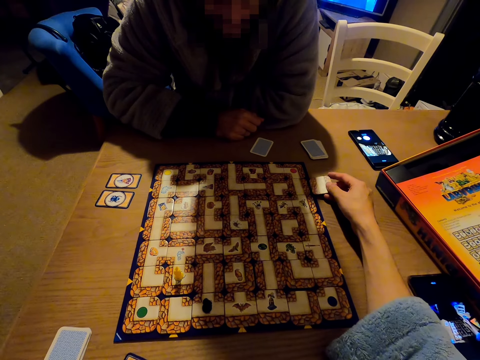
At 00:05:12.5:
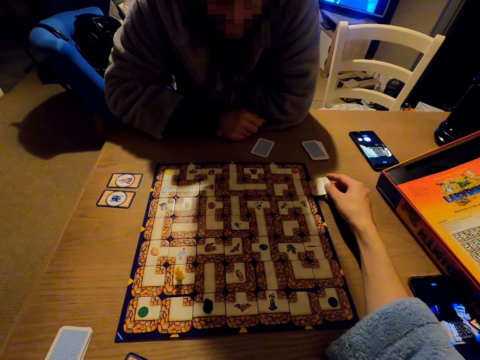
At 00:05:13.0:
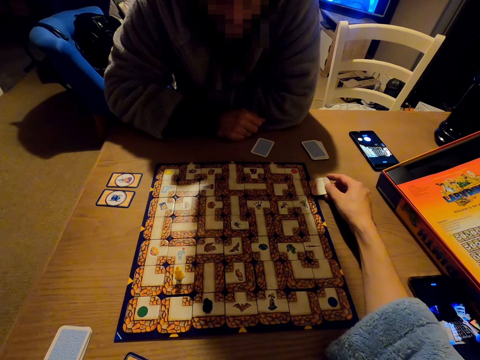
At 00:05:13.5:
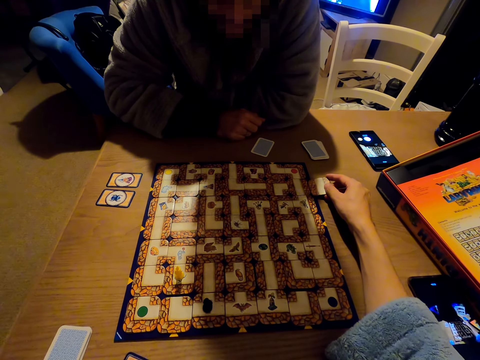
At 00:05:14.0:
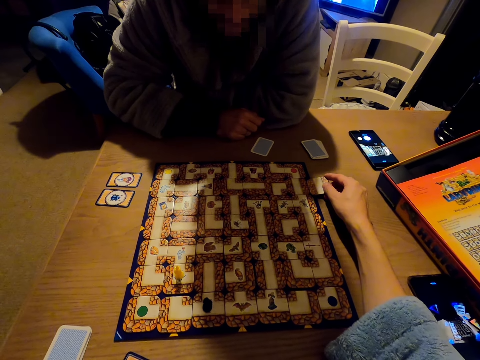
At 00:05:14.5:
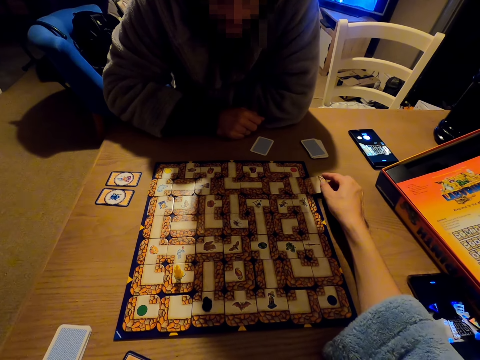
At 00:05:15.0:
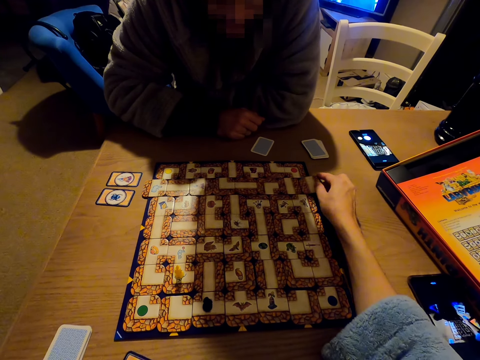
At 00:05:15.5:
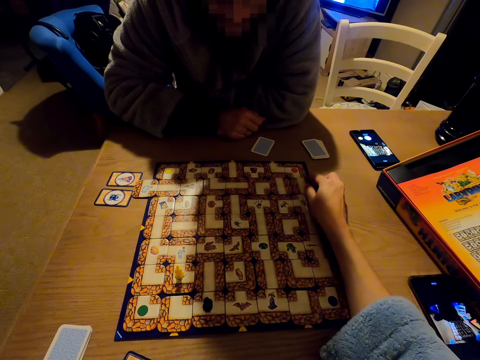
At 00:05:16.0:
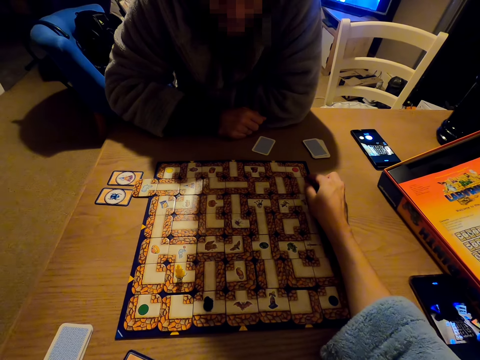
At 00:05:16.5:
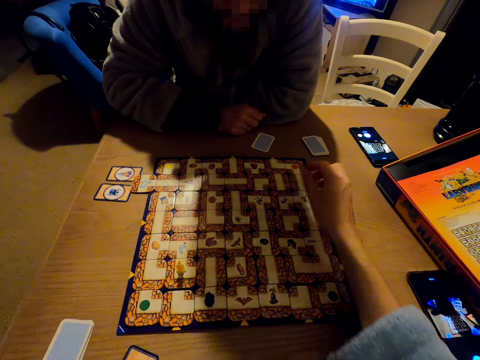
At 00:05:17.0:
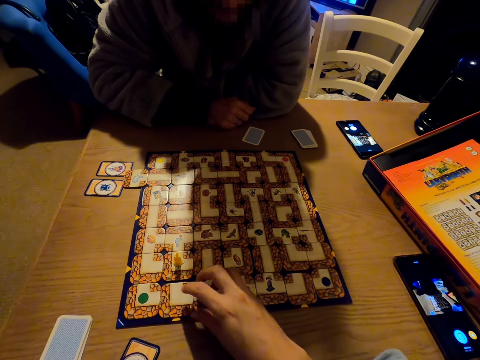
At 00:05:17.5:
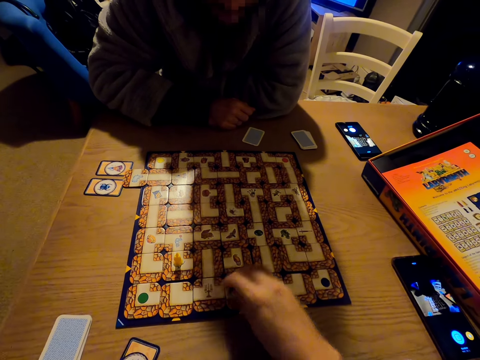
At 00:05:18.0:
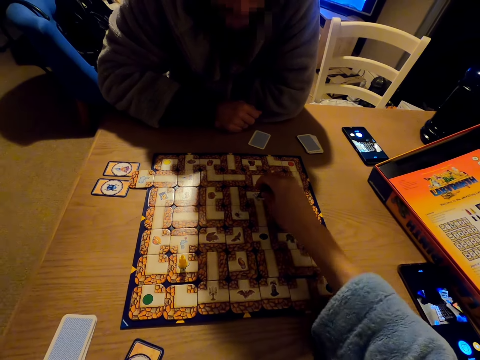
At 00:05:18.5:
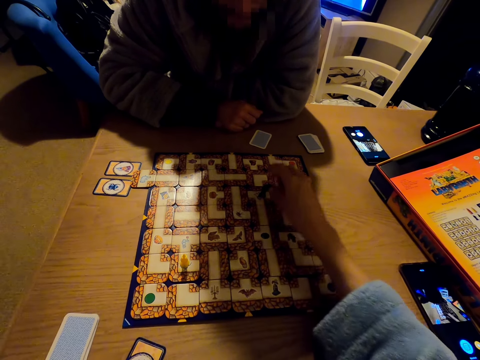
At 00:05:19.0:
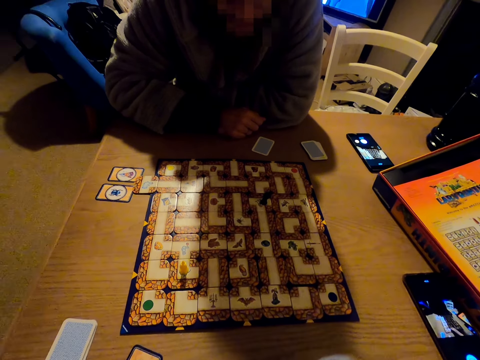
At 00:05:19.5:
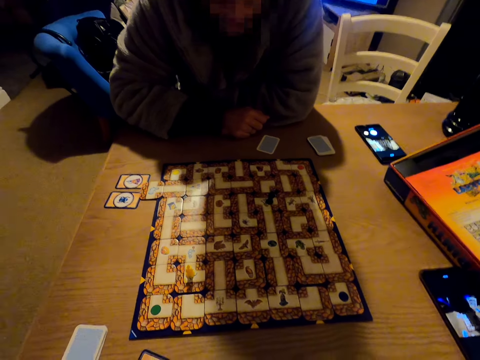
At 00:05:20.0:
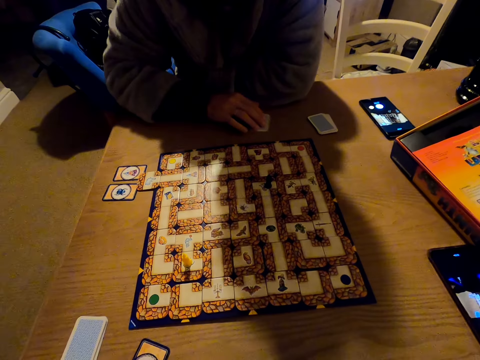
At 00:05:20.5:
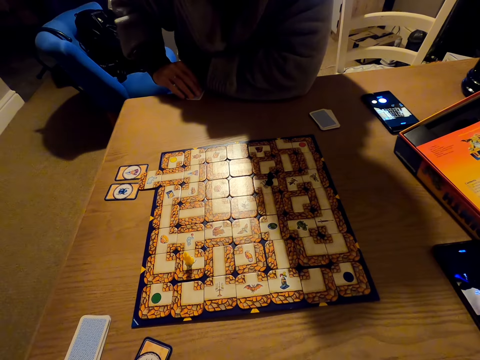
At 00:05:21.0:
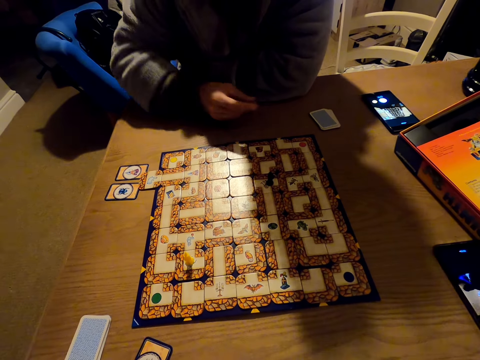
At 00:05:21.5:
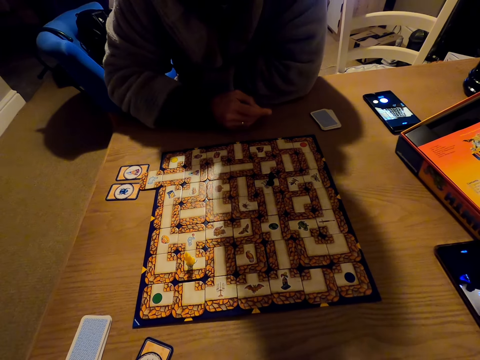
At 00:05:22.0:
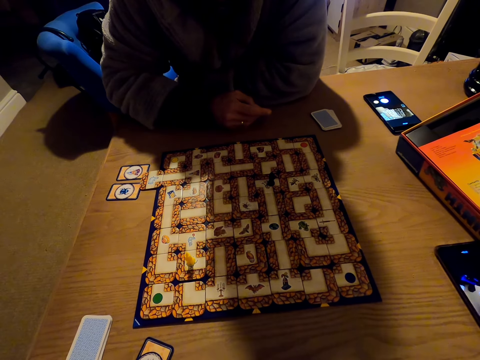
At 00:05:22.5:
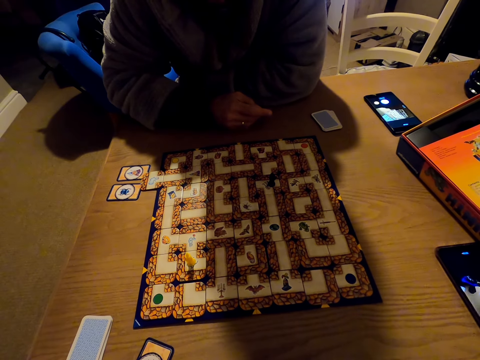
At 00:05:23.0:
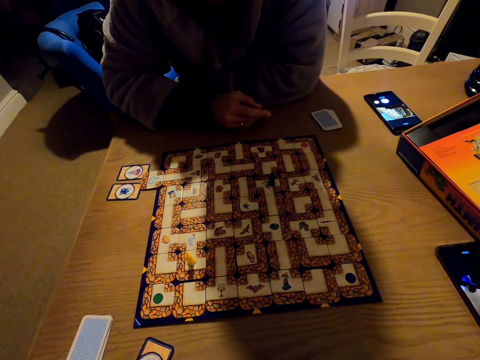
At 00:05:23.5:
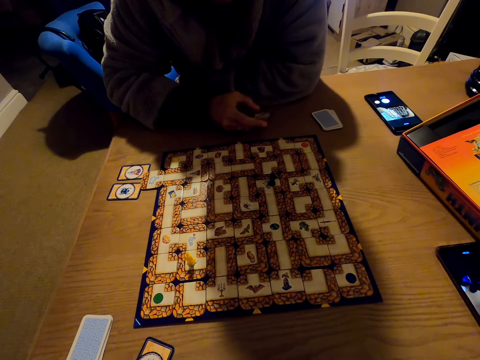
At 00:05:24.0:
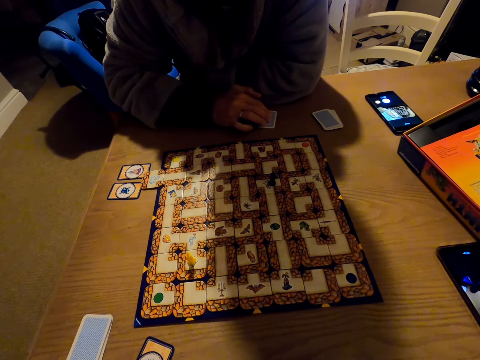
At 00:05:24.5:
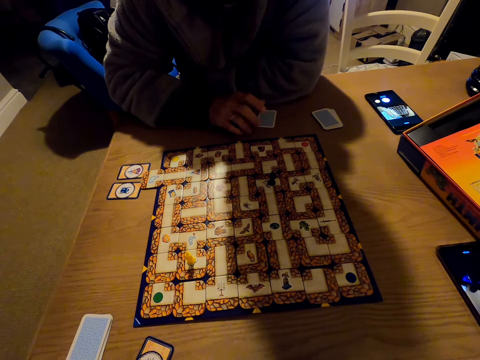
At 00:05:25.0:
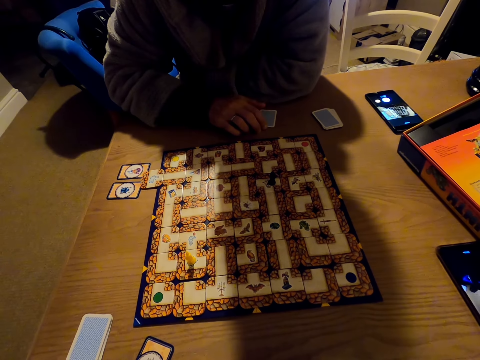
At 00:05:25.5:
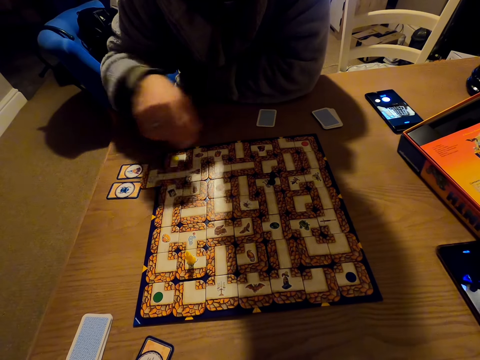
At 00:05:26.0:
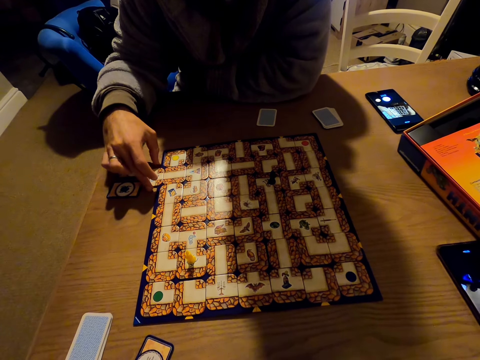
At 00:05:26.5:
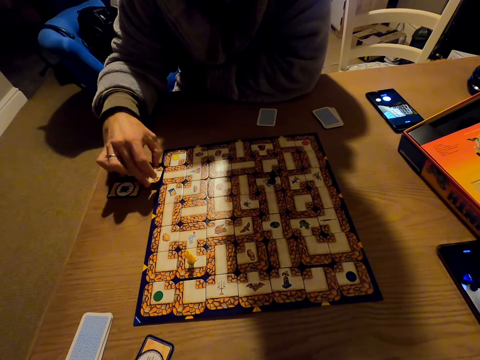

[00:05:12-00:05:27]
The camera wearer plays the labyrinth board game. They slide the cards. A man picks up a card. The man puts down the cards.

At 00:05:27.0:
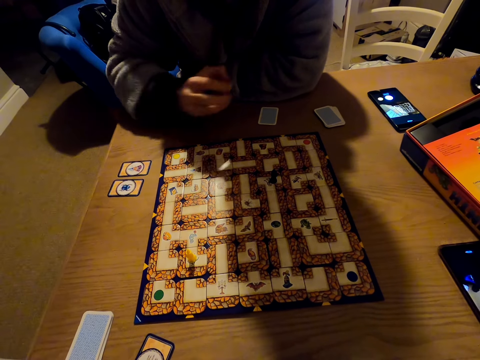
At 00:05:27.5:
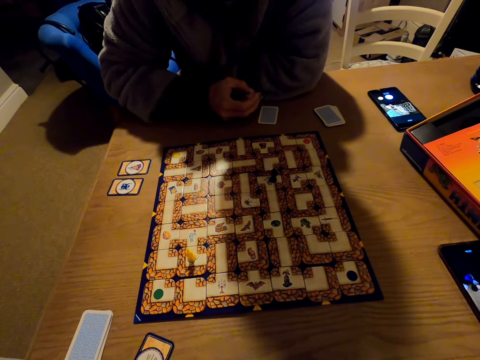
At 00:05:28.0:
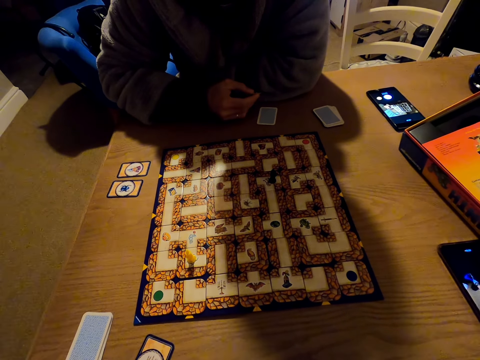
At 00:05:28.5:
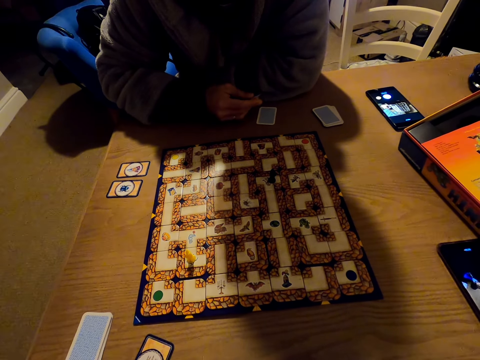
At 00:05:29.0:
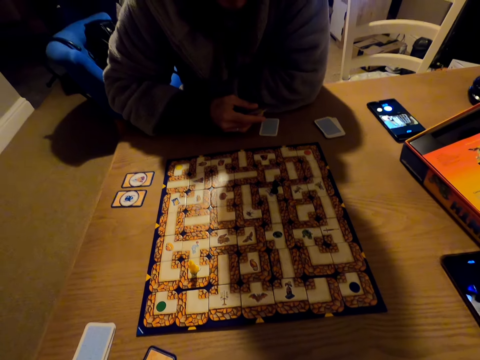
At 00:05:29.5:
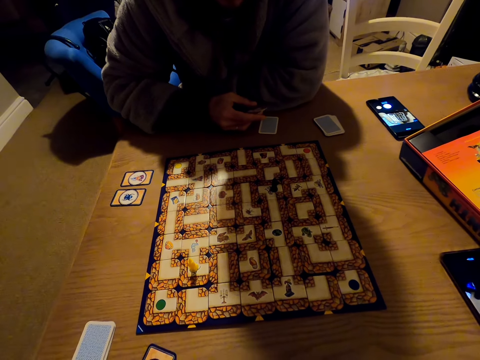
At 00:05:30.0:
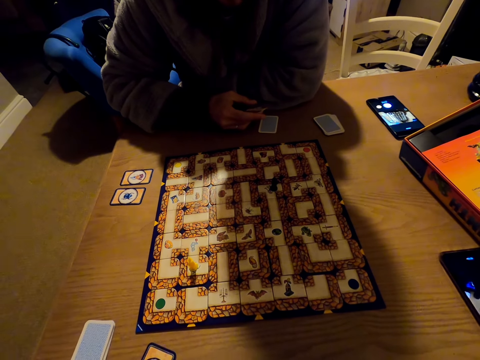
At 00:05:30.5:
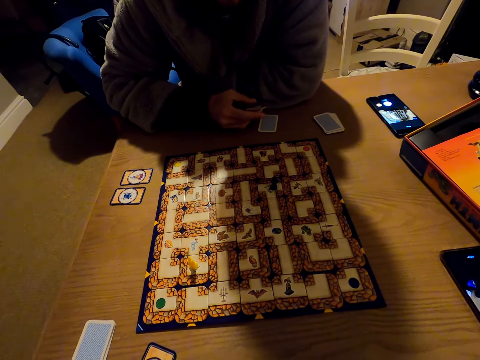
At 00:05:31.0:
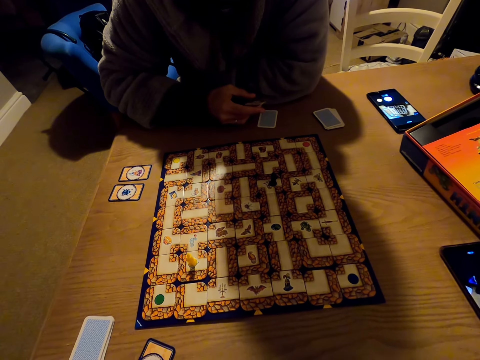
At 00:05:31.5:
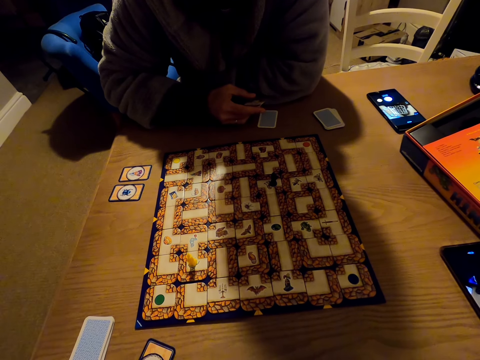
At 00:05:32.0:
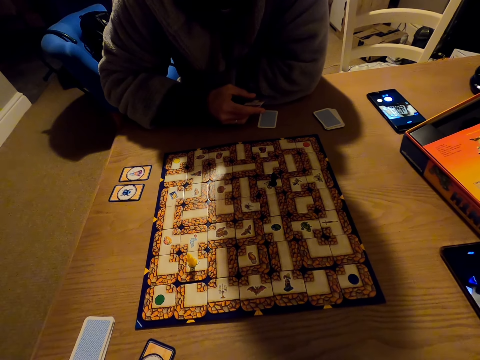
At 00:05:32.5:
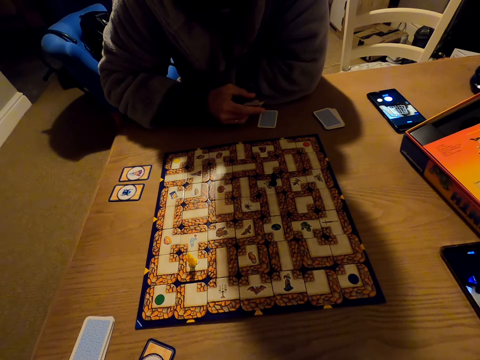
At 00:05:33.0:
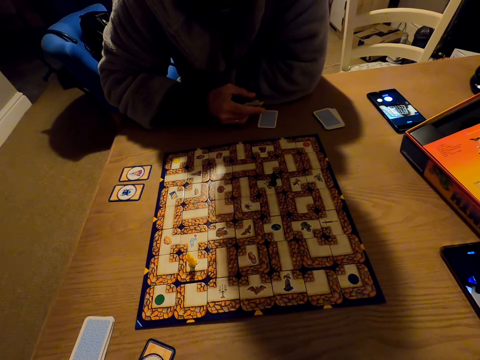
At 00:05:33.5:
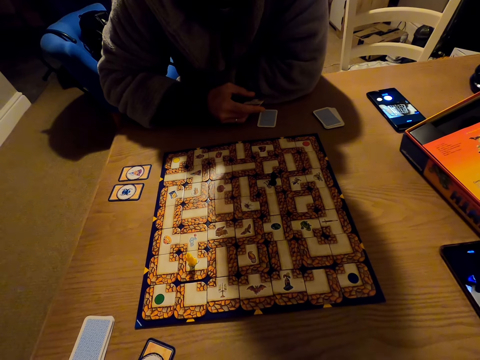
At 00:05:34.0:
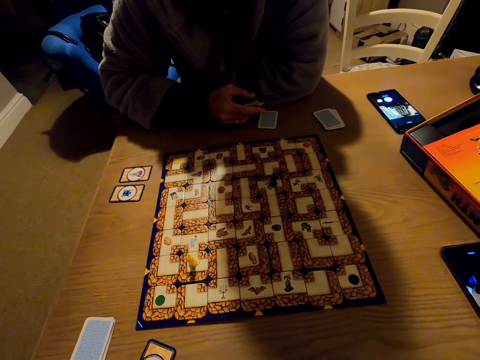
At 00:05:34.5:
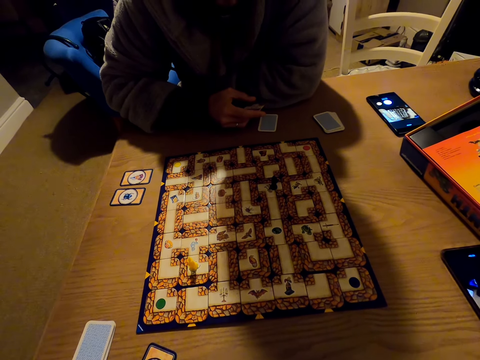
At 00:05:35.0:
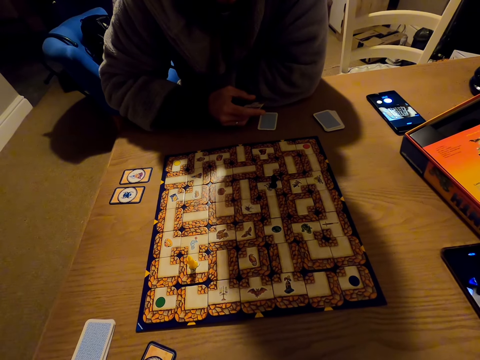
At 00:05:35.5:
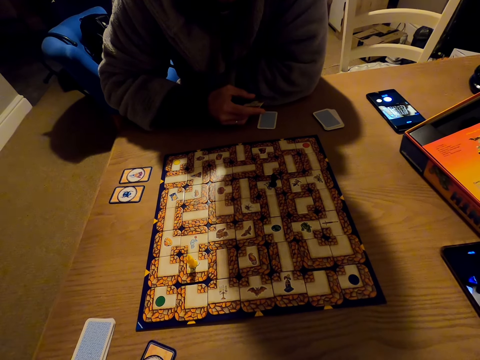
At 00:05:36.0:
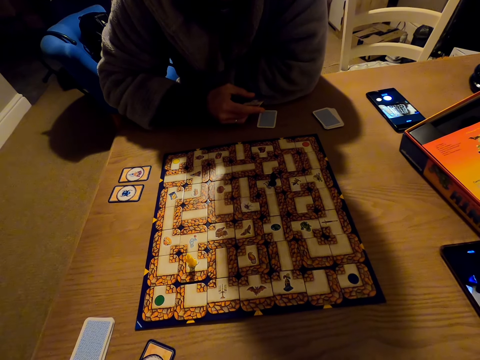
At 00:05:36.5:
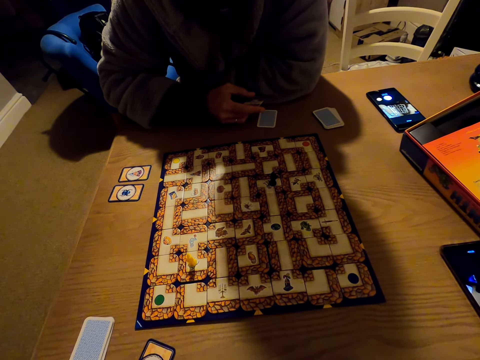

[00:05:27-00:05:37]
A man picks up a labyrinth board game piece. The camera wearer talks to the man.

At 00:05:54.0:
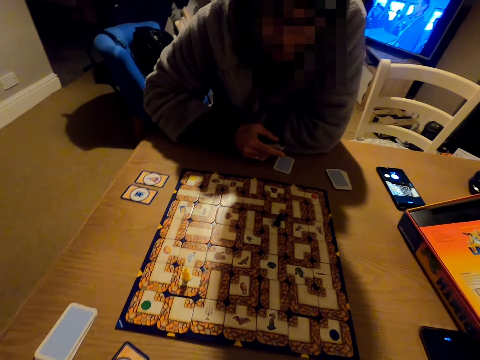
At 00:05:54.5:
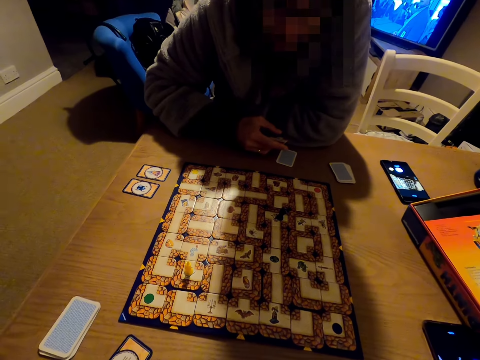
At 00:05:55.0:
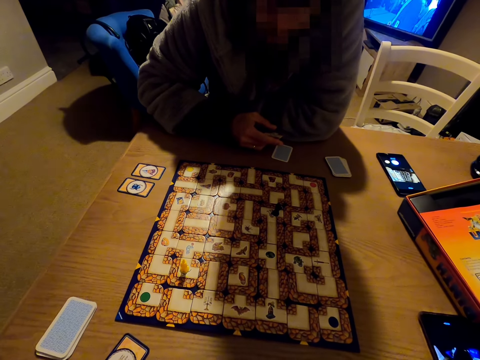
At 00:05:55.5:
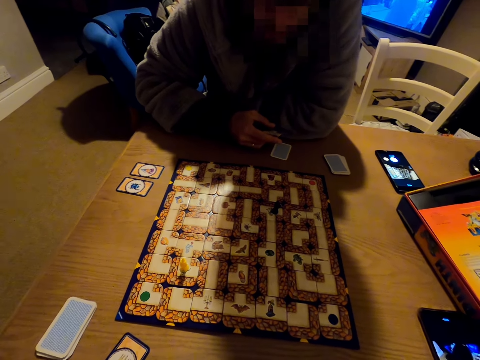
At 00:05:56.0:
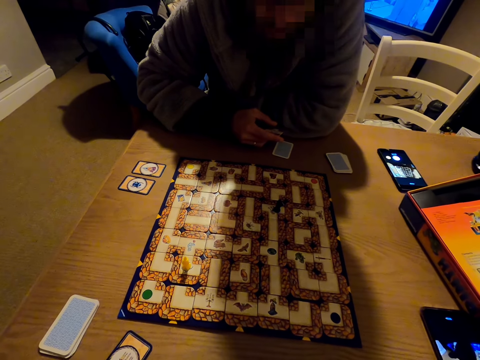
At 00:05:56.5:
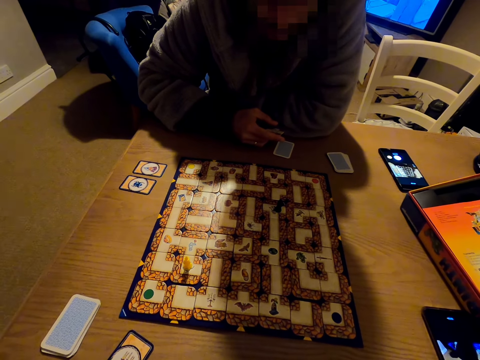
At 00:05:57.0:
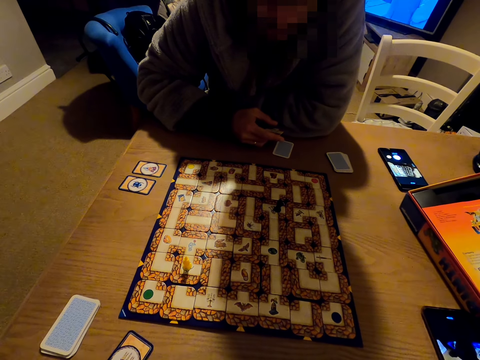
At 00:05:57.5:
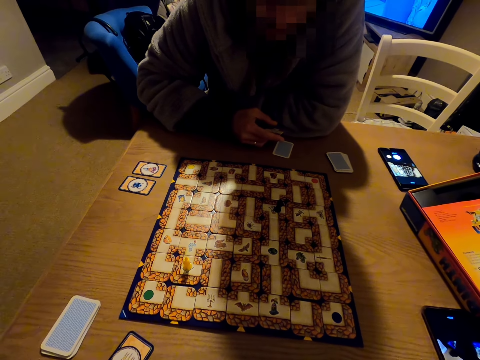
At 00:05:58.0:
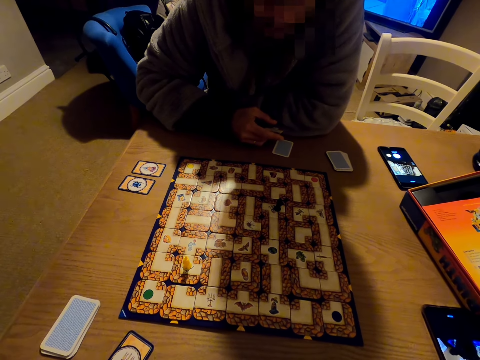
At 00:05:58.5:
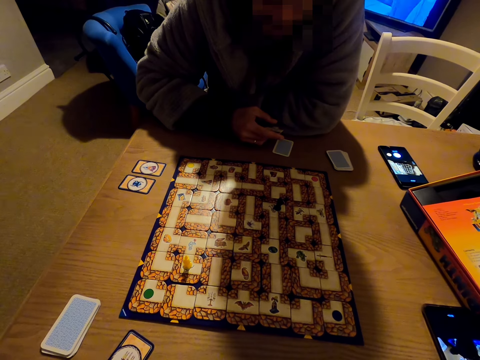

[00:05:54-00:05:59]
A man looks at the labyrinth board game.
